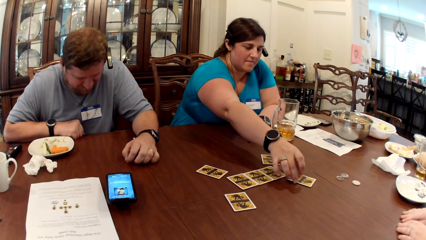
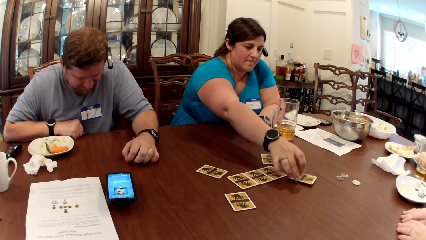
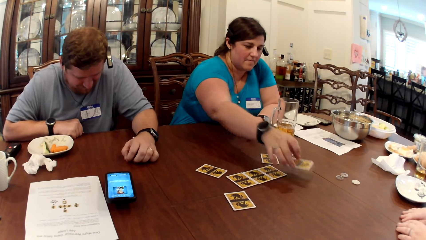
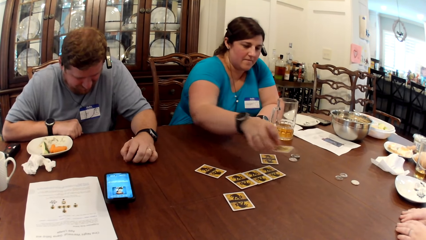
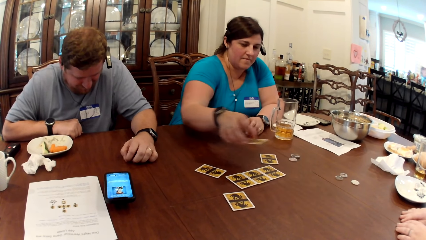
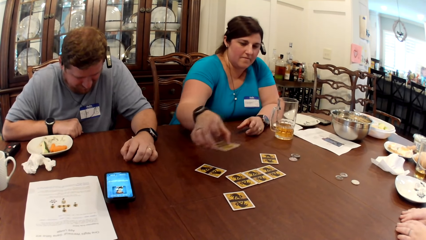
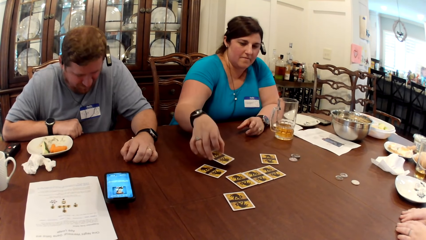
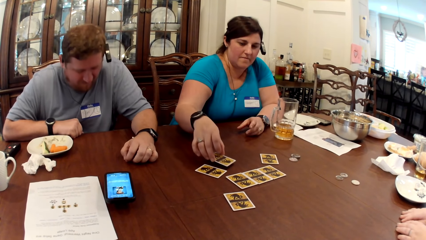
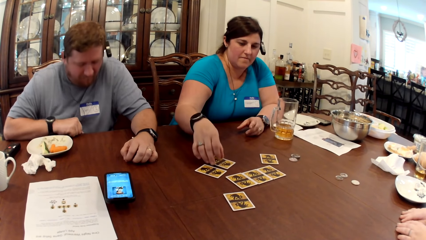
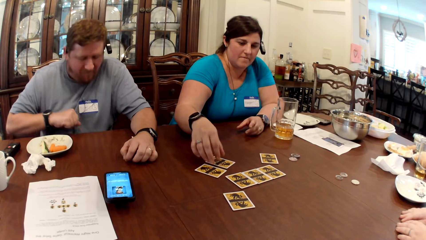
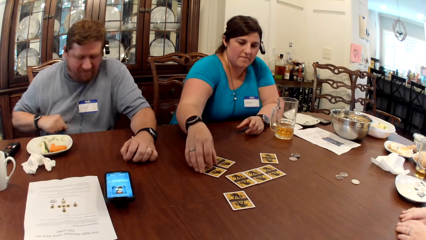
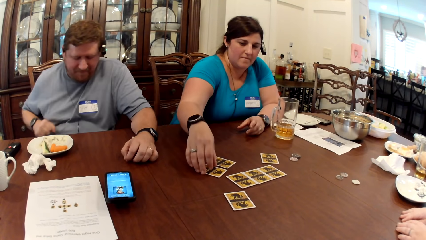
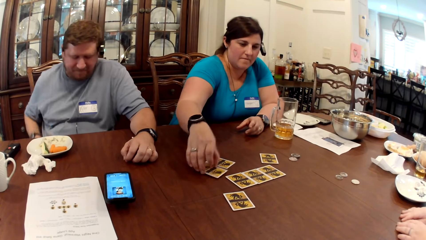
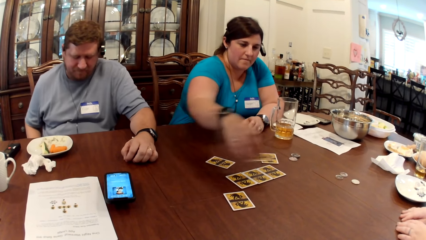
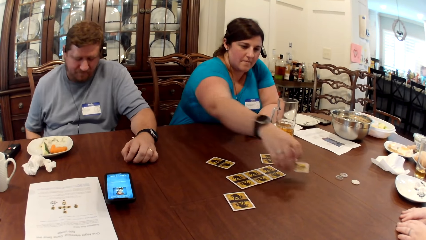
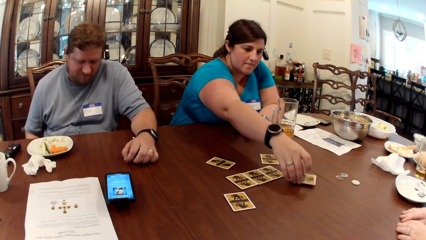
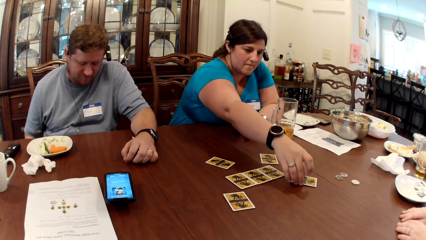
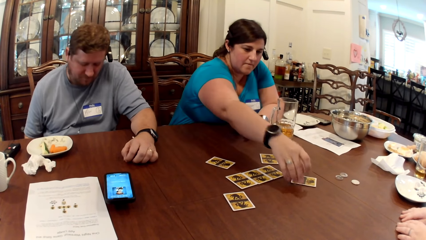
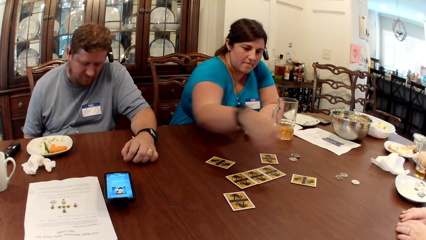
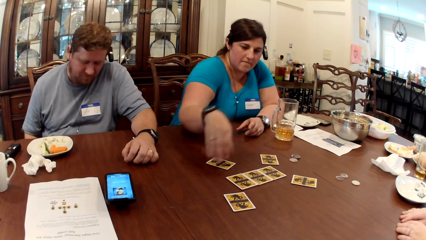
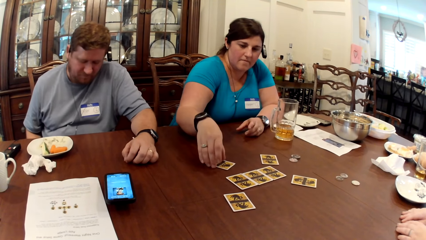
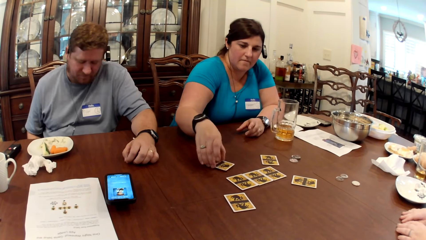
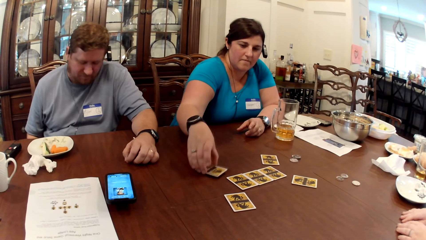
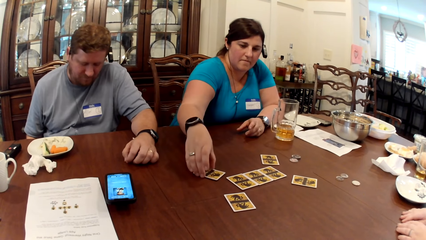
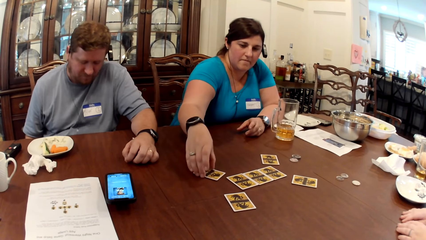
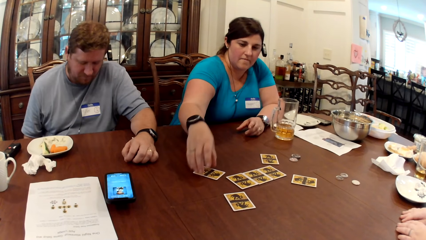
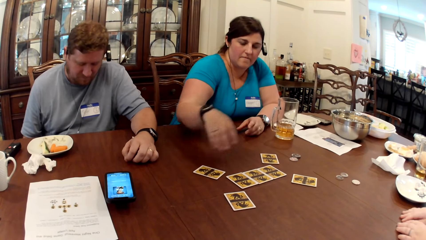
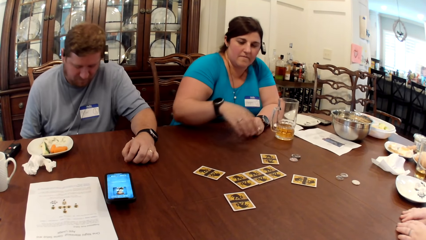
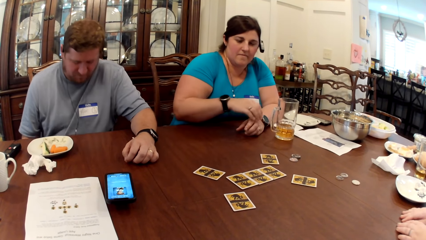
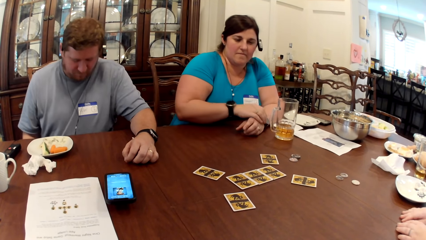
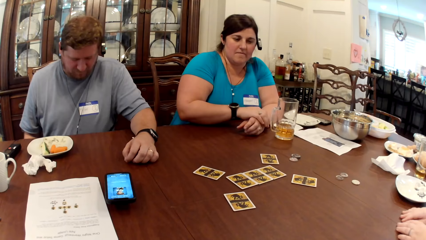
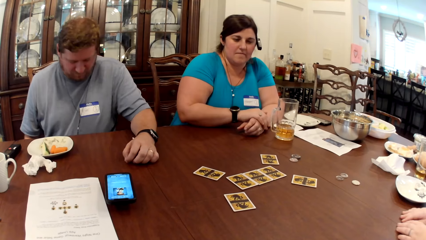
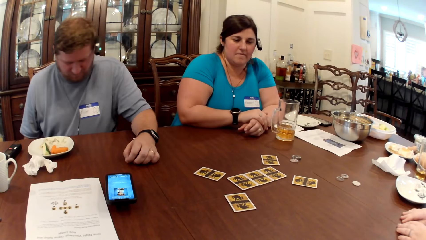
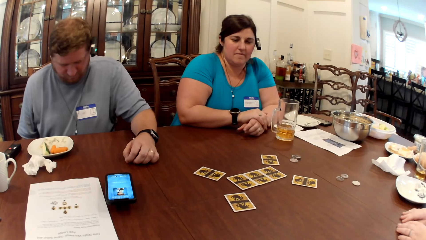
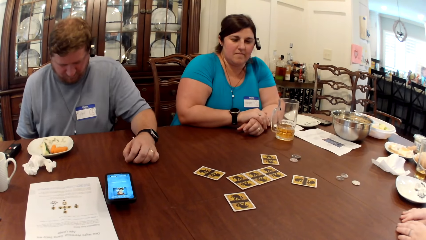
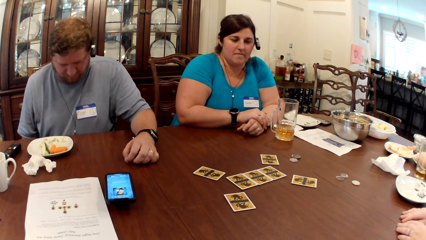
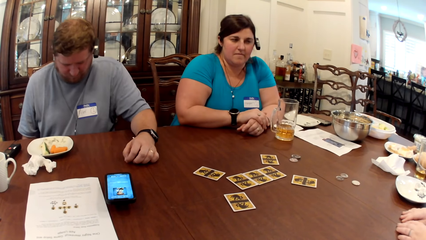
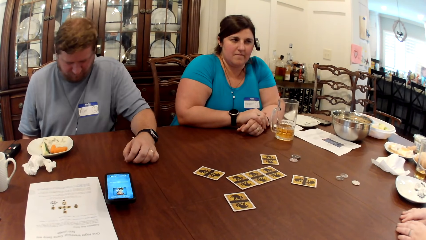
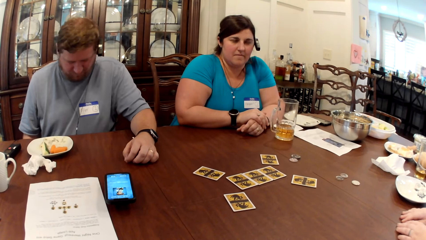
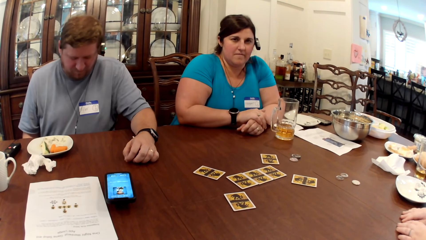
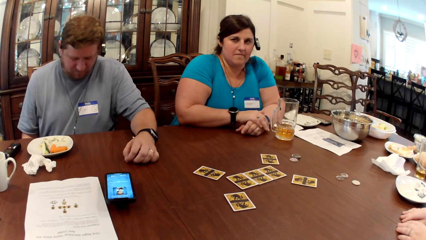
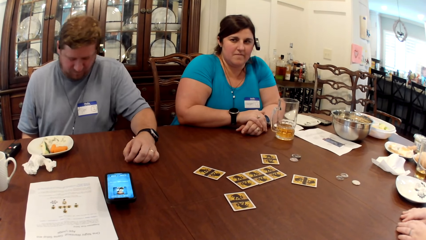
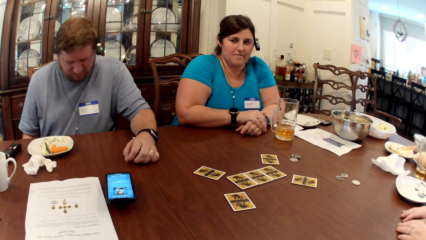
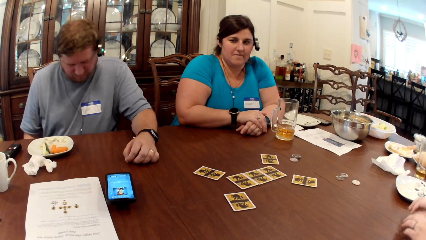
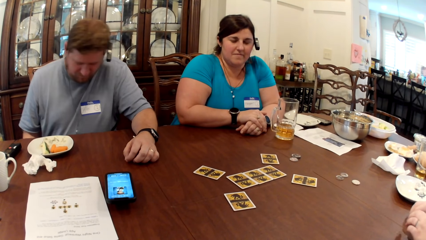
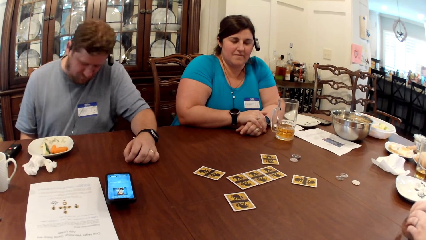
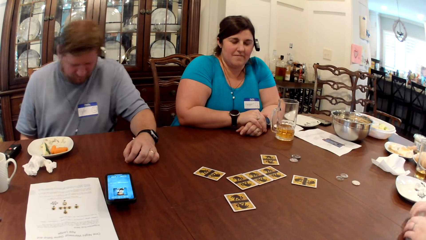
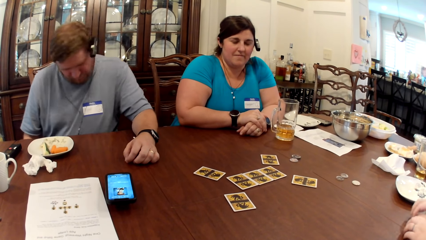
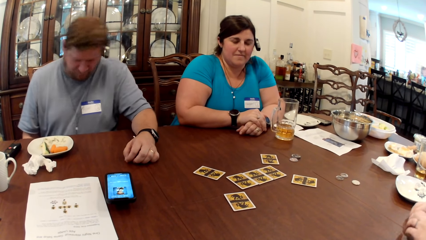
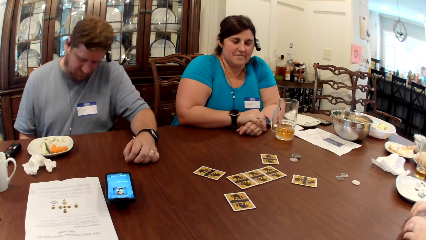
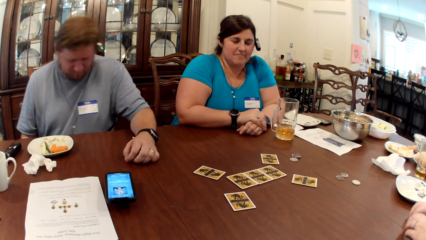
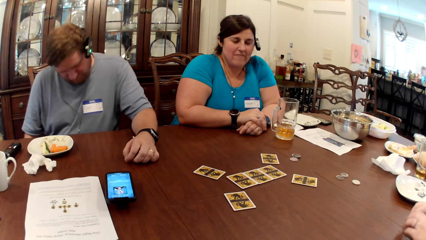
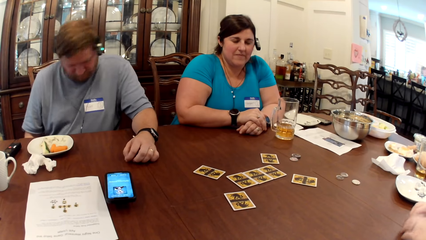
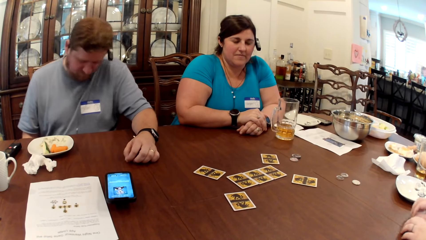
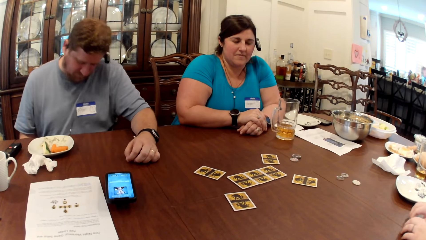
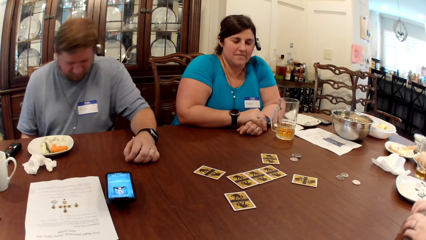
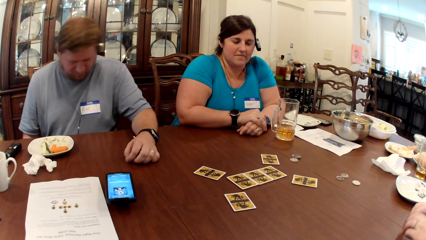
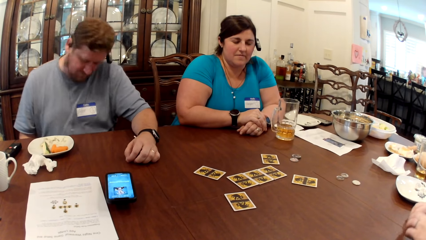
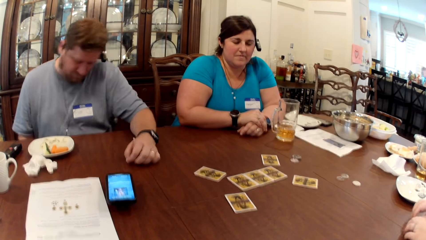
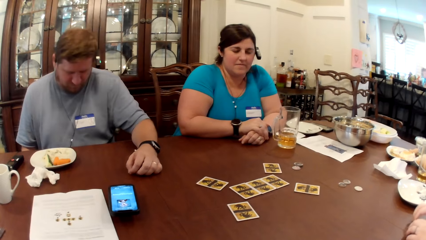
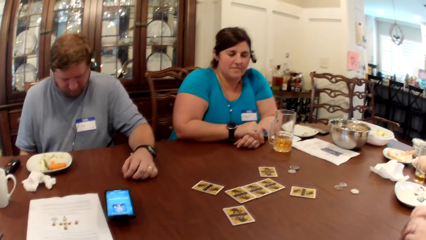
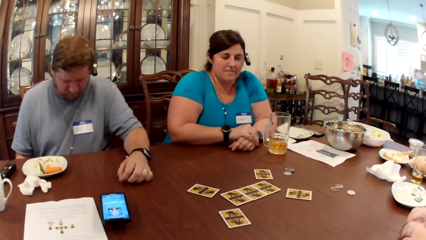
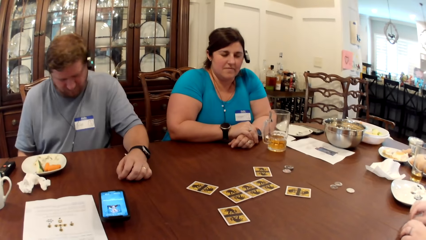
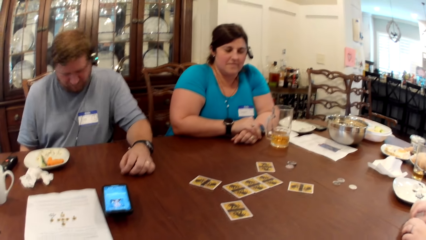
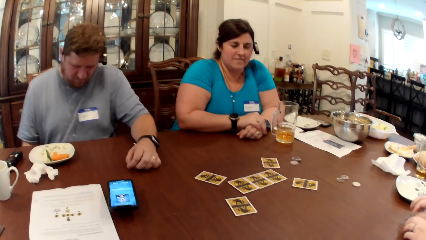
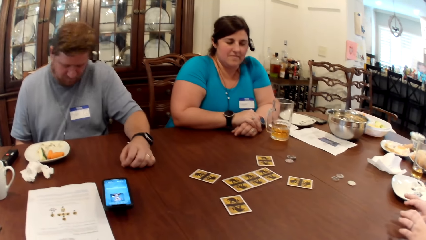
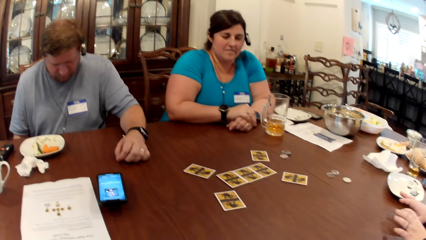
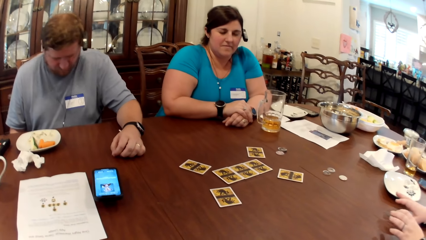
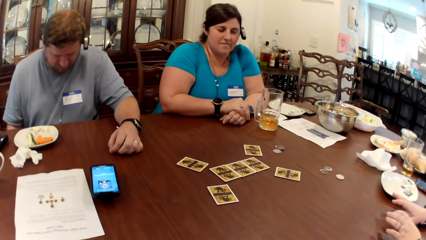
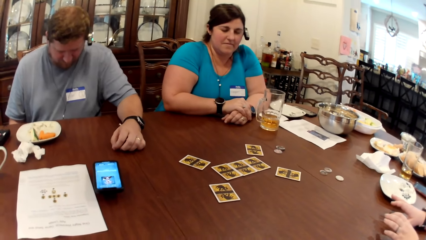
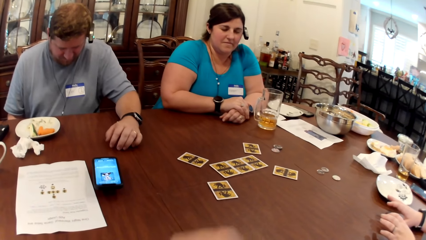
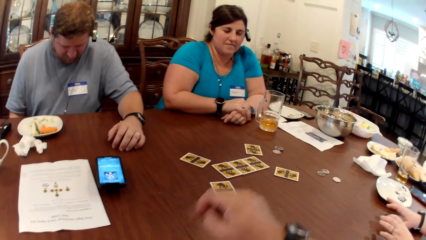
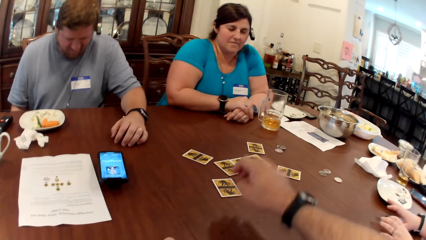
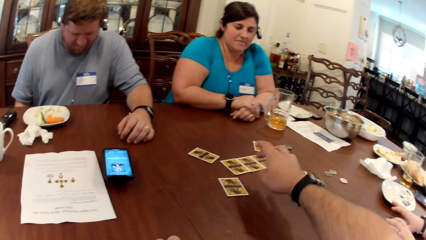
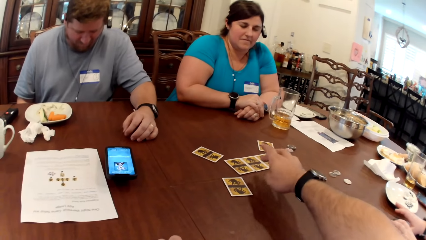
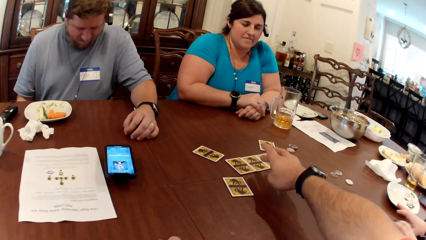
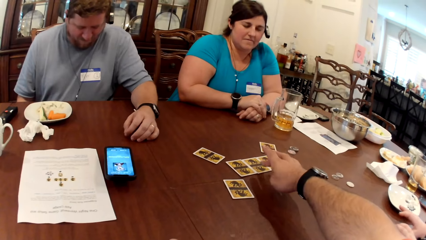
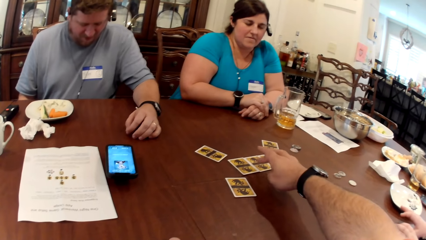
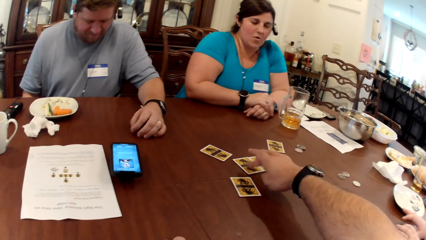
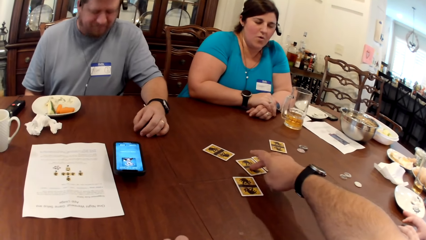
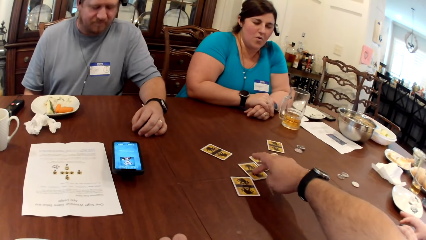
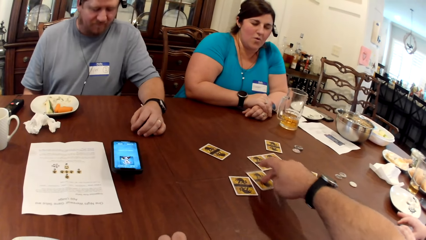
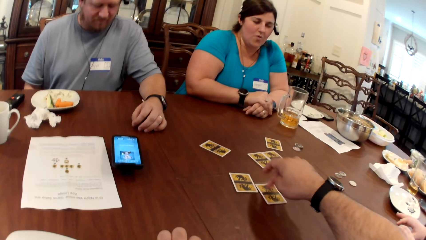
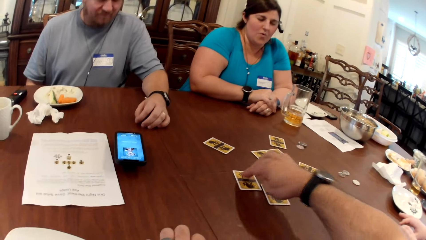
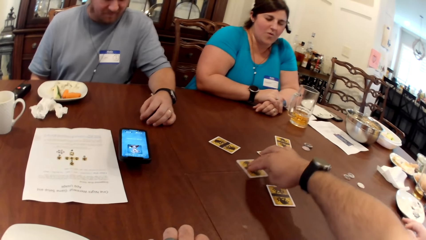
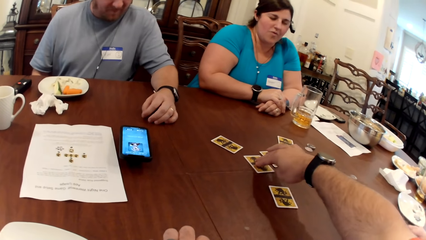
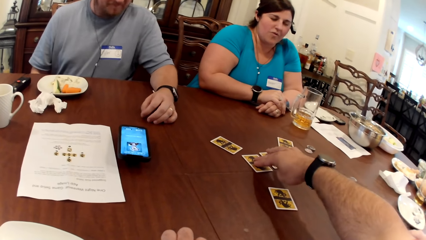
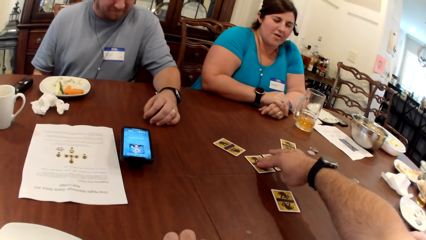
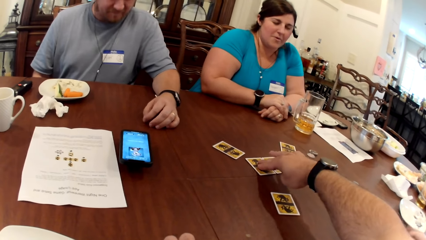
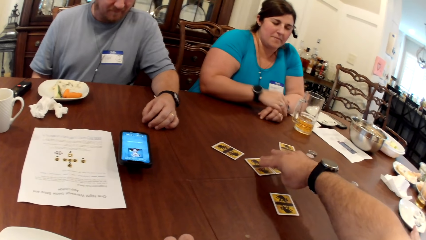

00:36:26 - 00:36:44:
The woman touches cards. She picks a card from the table with her right hand. She drops the card in her right hand on the table. She picks a card from the table with her right hand. She drops the card in her right hand on the table. She adjusts the card on the table with her right hand. A person nods their head. The camera wearer adjusts the cards on the table with his right hand. He plays a card.
